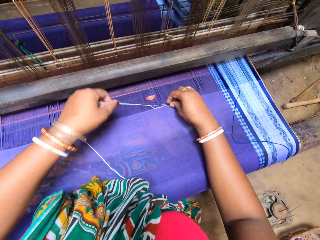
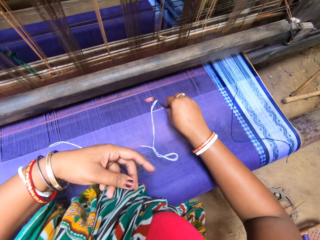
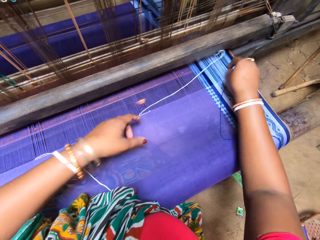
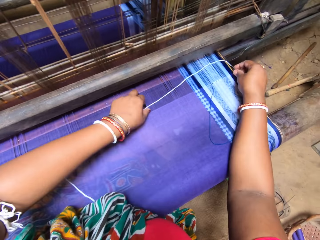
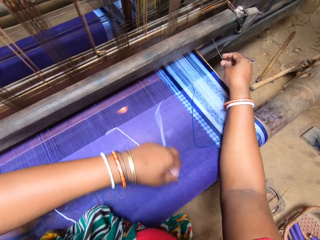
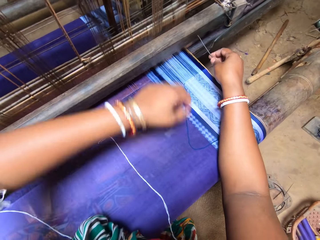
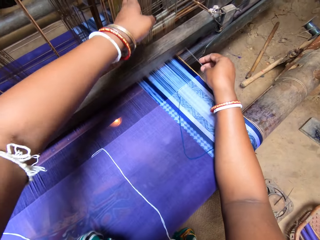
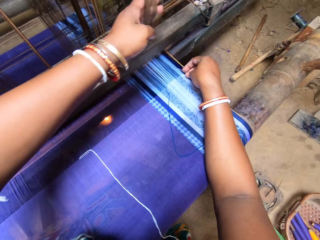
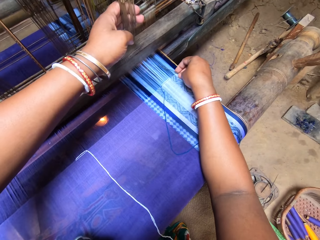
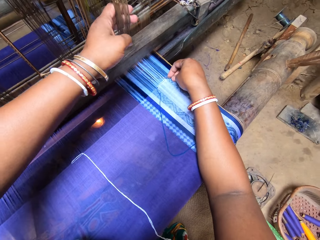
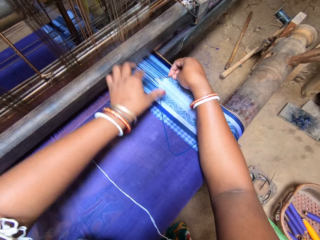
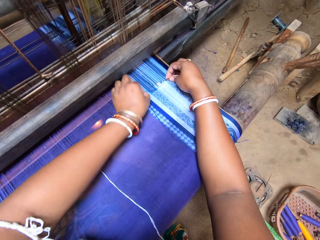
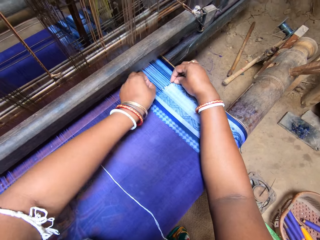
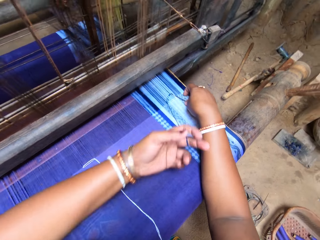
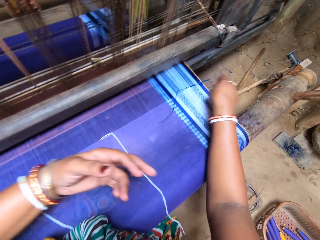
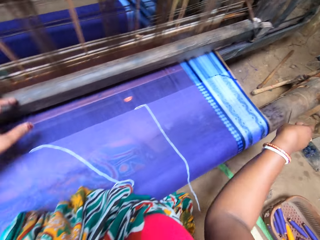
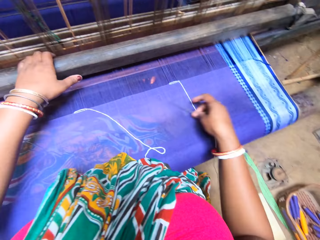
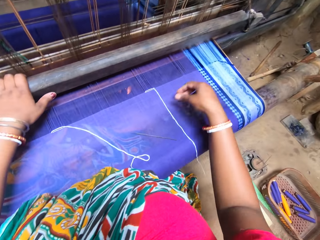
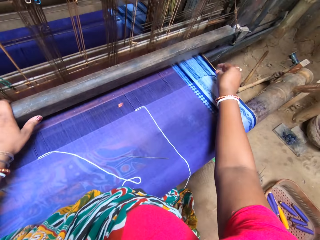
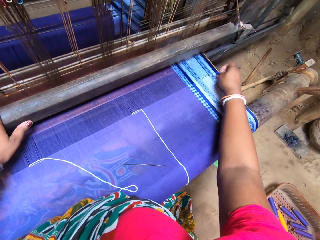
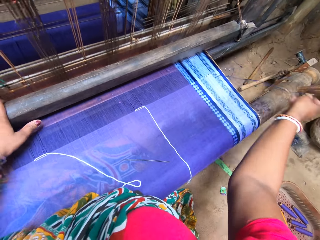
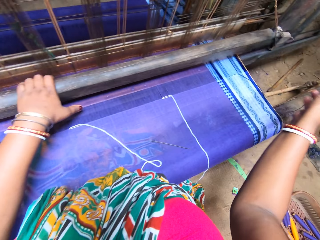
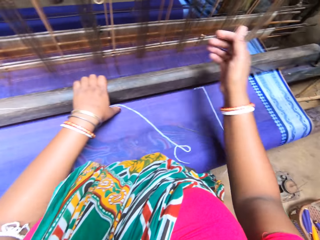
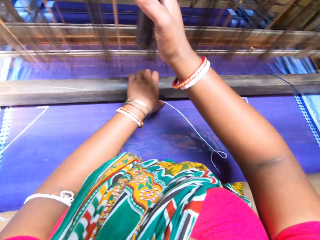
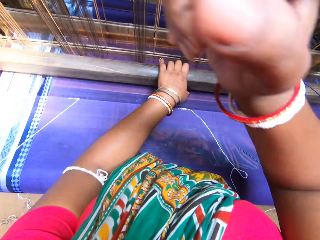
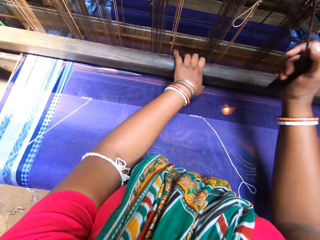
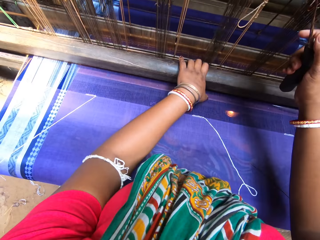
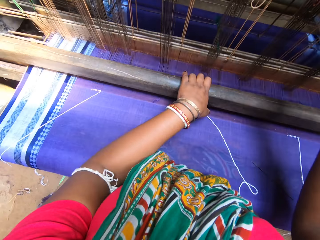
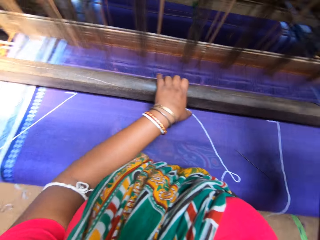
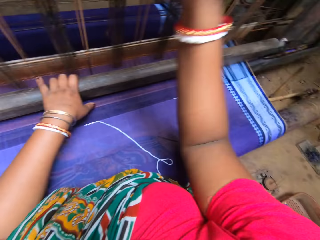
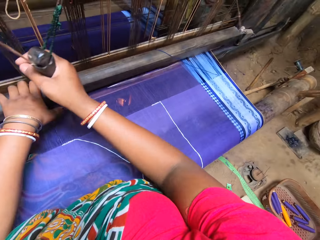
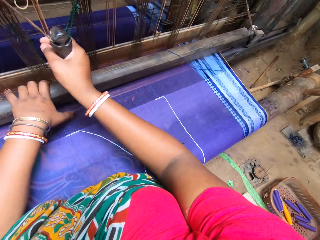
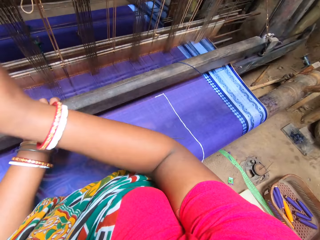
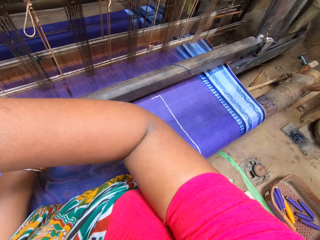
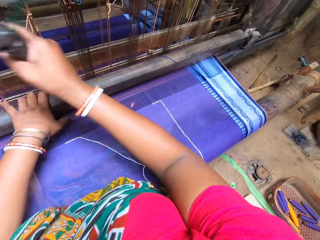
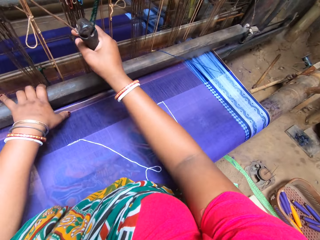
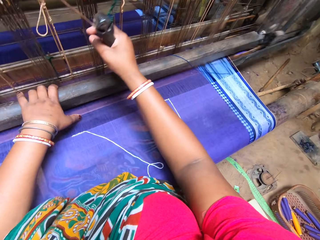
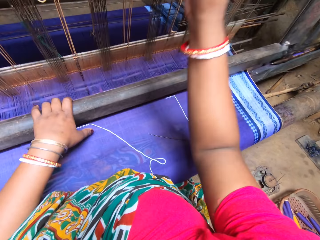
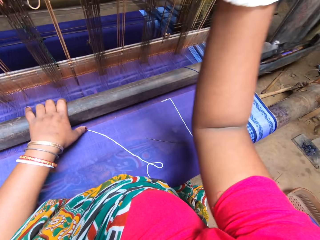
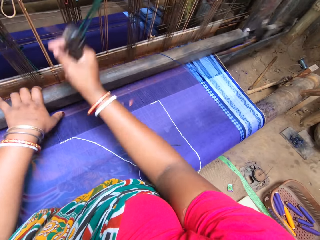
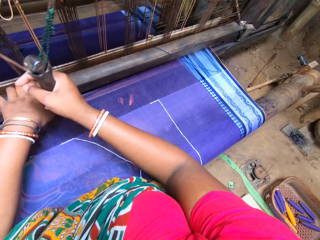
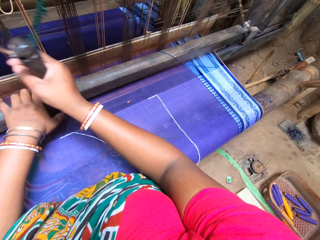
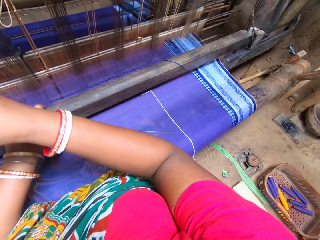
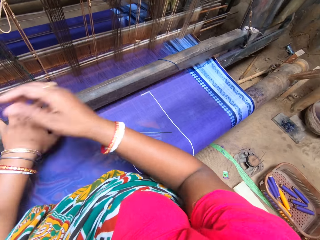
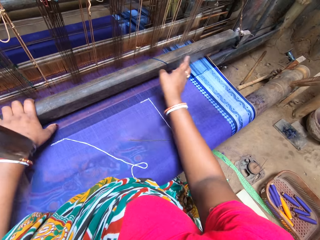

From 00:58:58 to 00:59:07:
The camera wearer puts the needle in the knitting thread. She picks some thread on the clothing with the needle. She drops the needle on the mat with her right hand. She adjusts the thread with her right hand. She operates the mat weaving machine with both hands. She holds part of the machine with both hands. She knits the clothing pulling and pushing parts of the knitting machine.

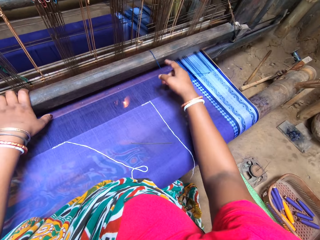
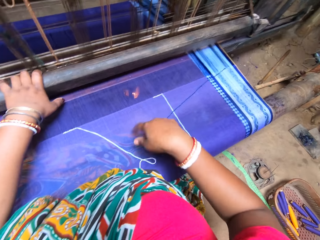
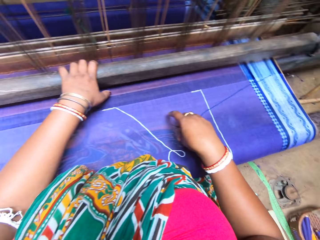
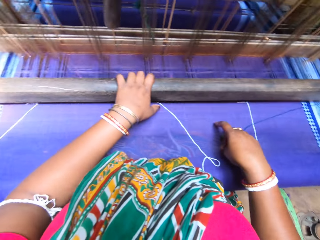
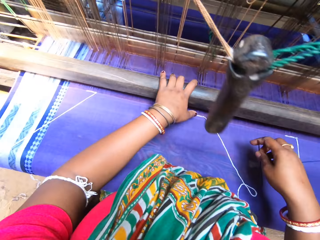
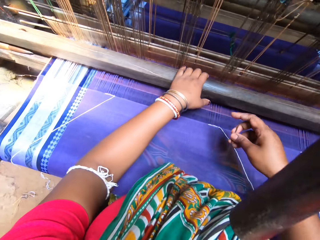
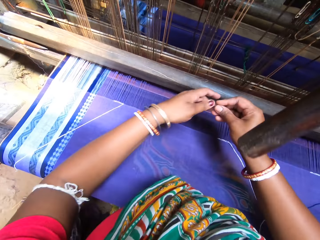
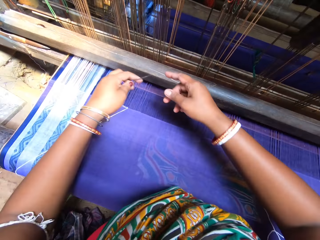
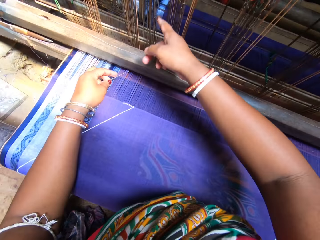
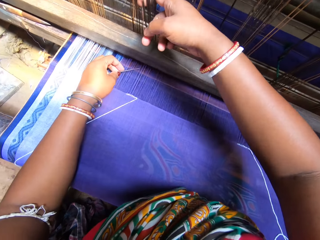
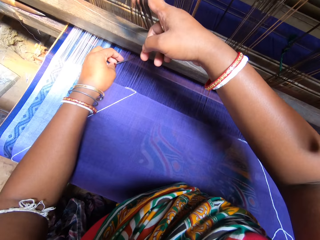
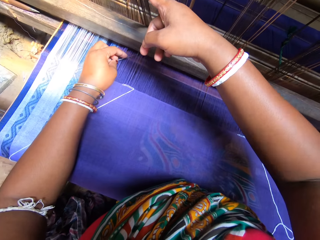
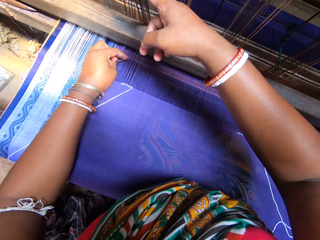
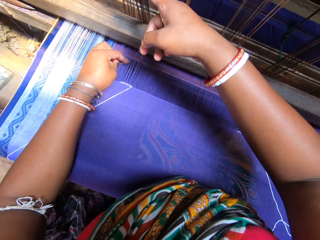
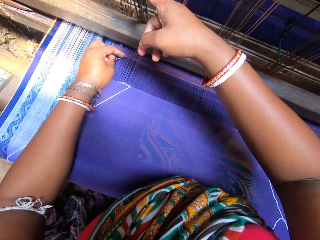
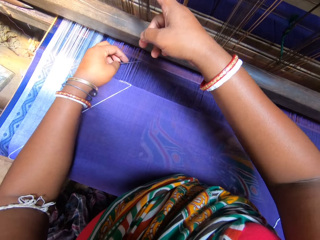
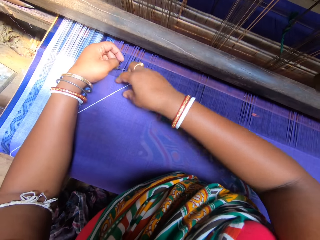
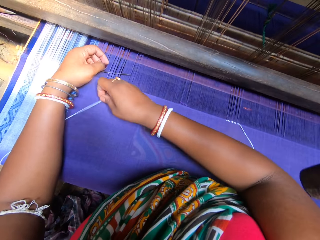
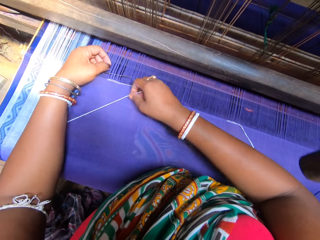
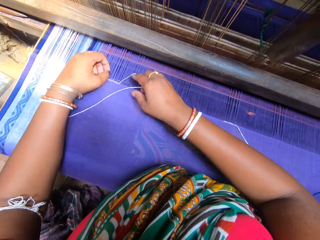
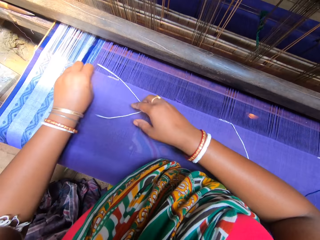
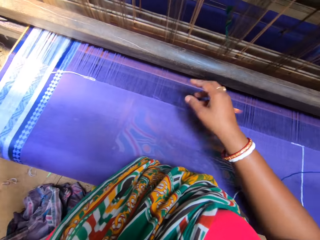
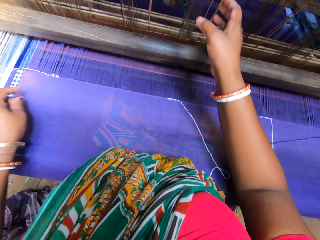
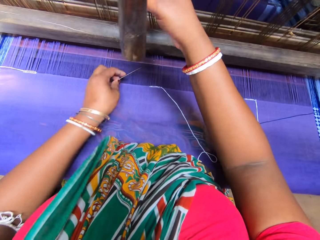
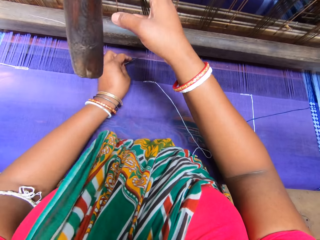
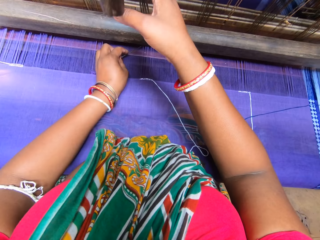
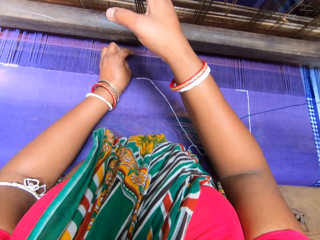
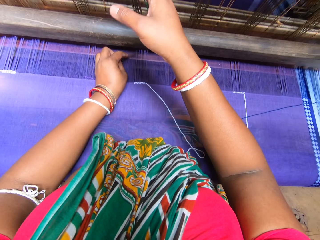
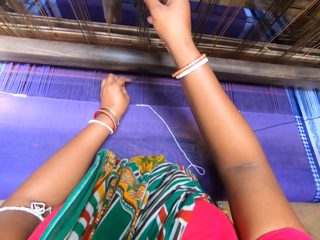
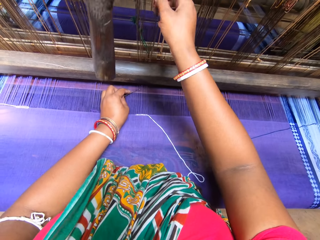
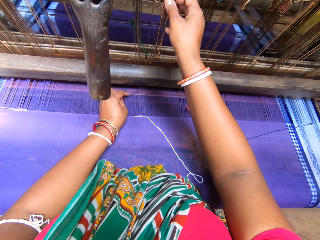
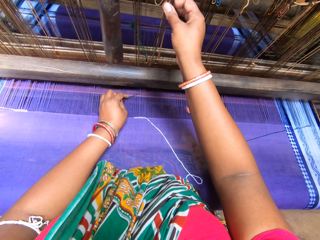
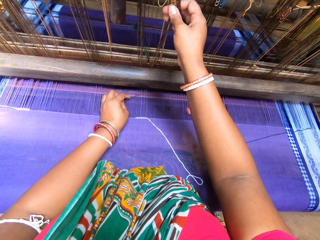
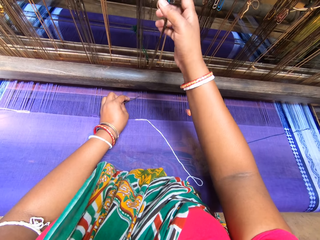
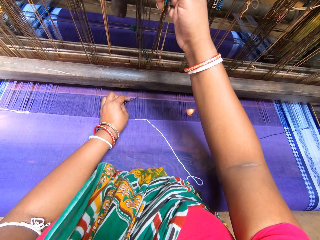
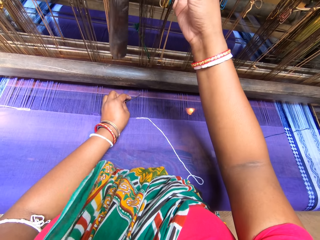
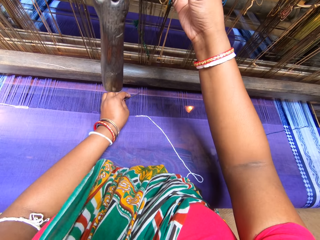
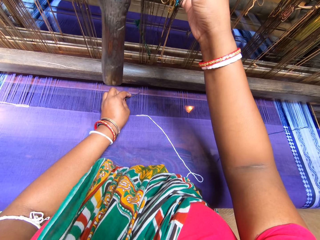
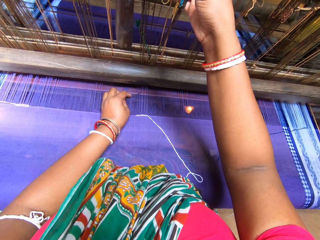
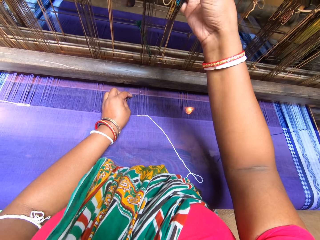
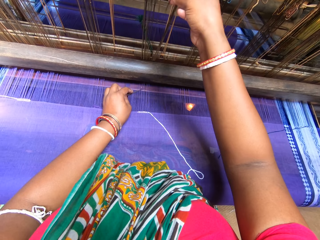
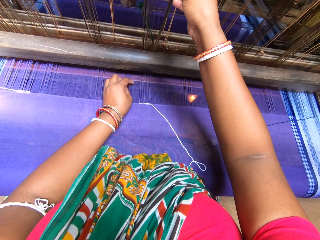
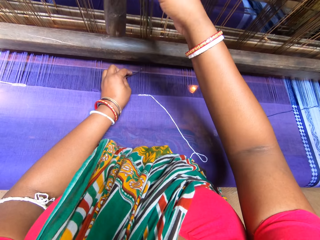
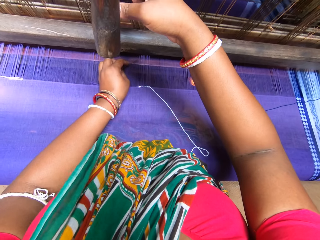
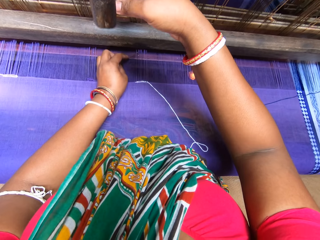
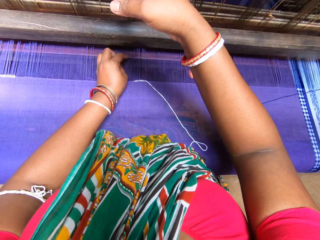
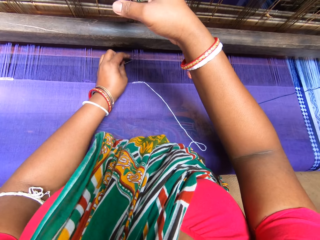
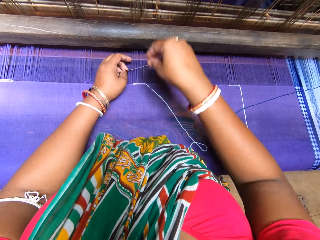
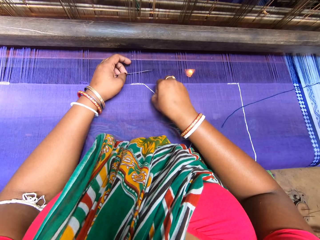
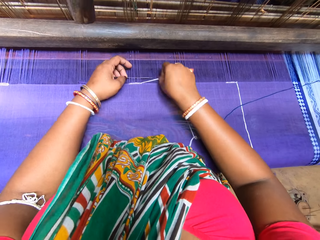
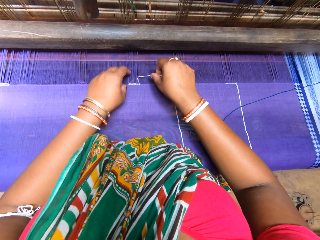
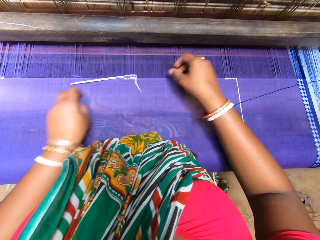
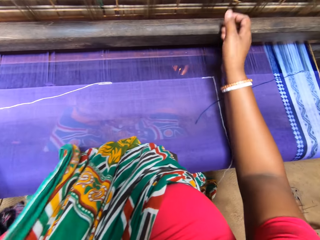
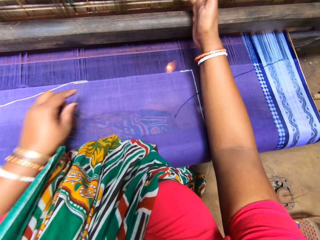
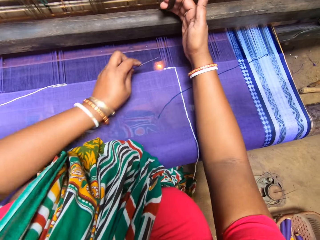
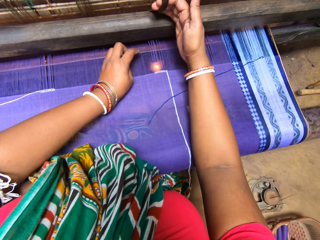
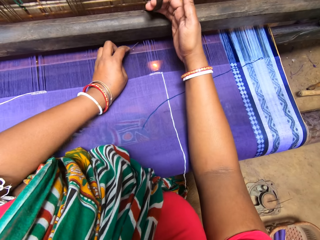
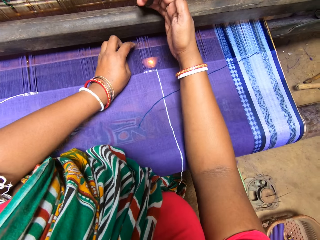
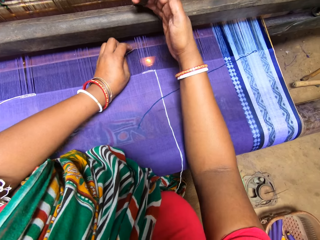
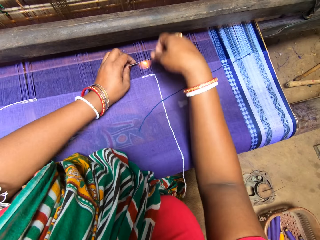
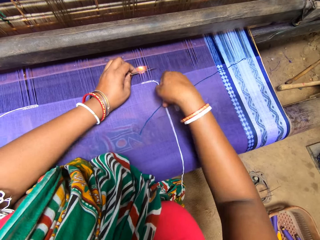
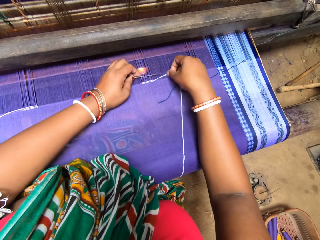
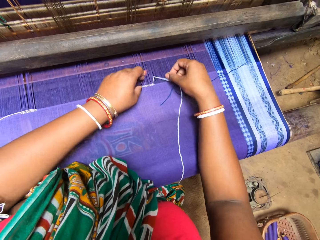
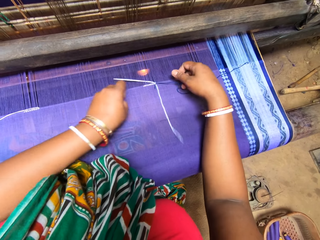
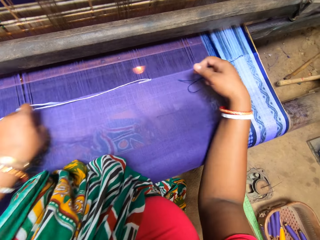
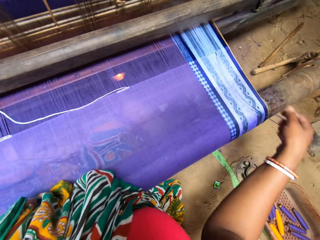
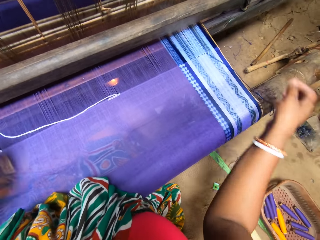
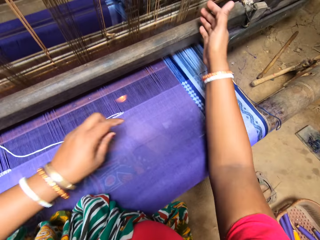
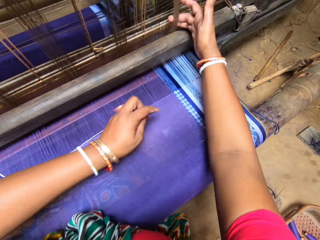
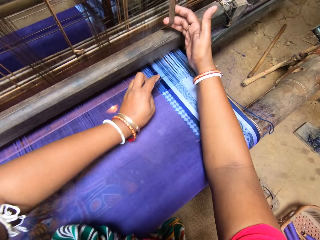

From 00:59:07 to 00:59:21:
The camera wearer holds a thread on the clothing. She picks the needle from the mat with her right hand. She passes the needle from her right hand to her left hand. She sorts the threads with the needle. She twists the threads on a mat in the mat weaving machine with the needle in her left hand. She puts the knitting thread on the clothing. She sorts the threads with the needle. She holds threads on the machine. She puts the needle in the knitting thread.
